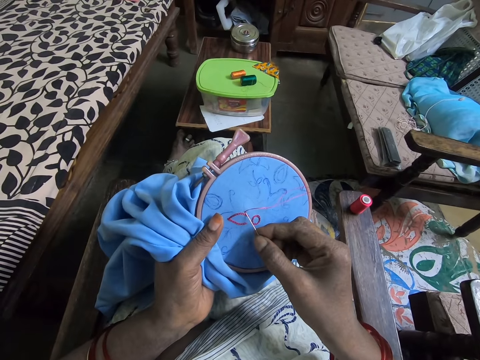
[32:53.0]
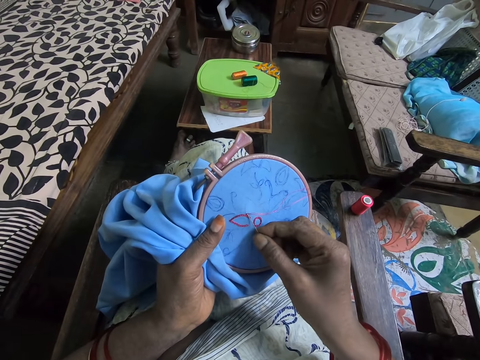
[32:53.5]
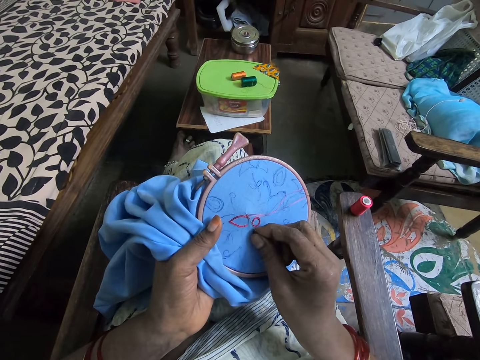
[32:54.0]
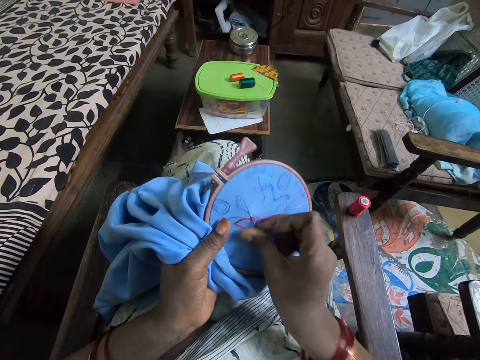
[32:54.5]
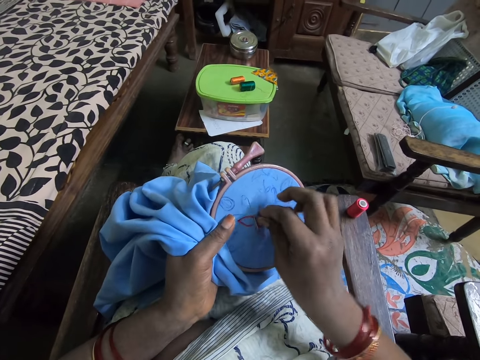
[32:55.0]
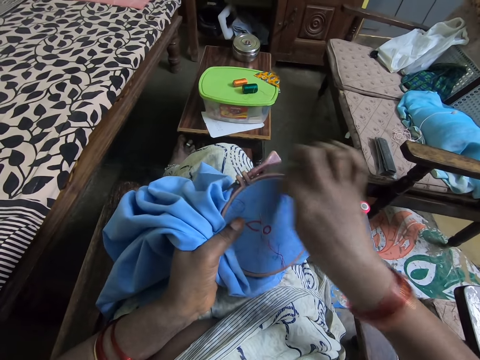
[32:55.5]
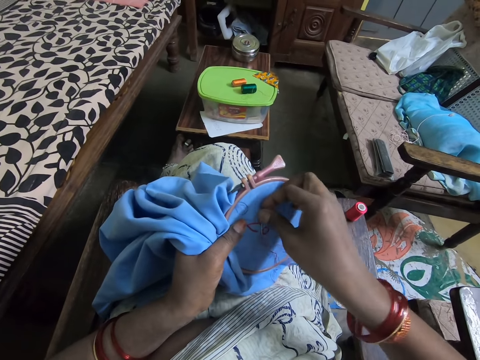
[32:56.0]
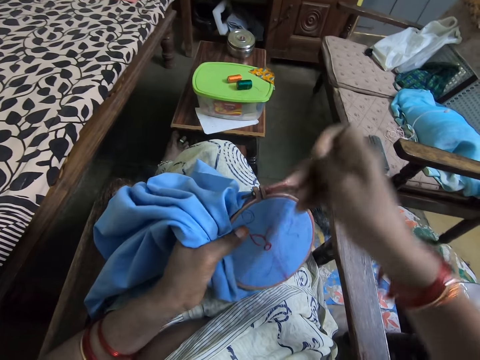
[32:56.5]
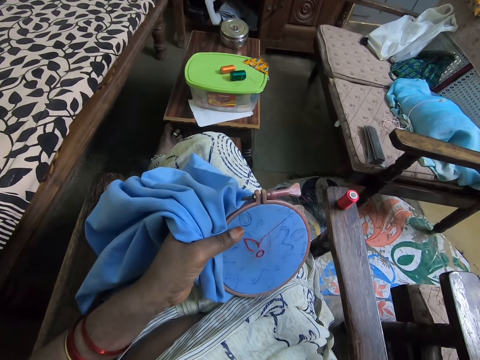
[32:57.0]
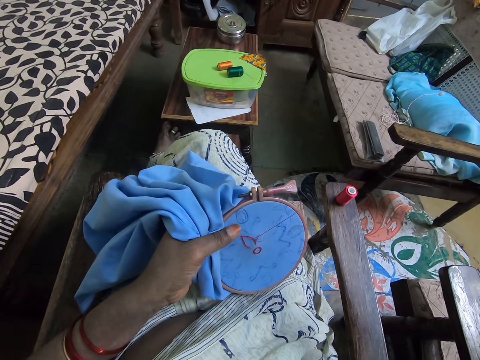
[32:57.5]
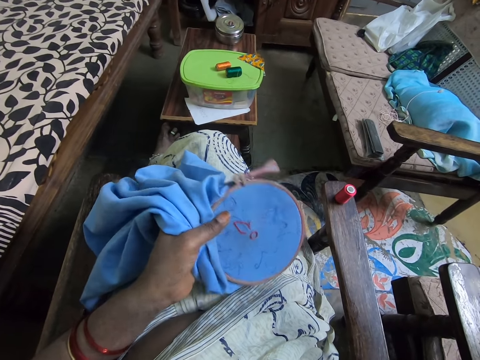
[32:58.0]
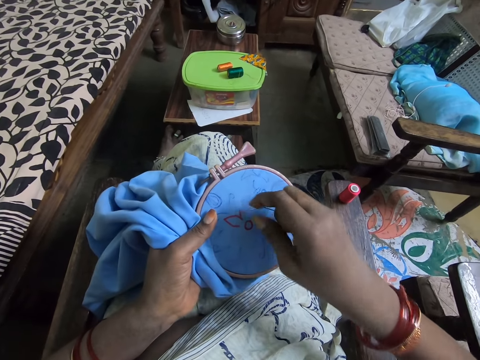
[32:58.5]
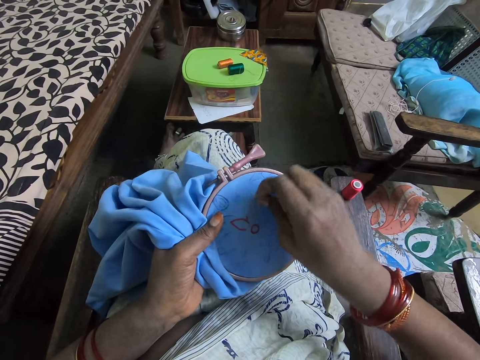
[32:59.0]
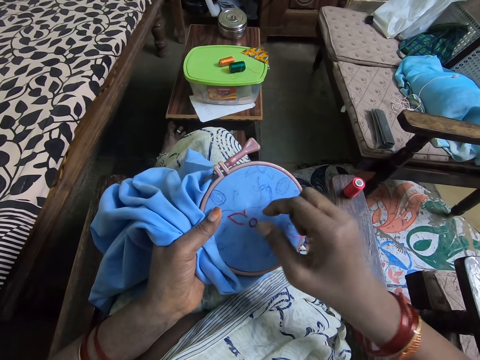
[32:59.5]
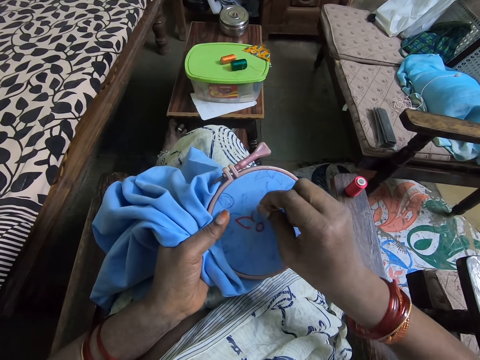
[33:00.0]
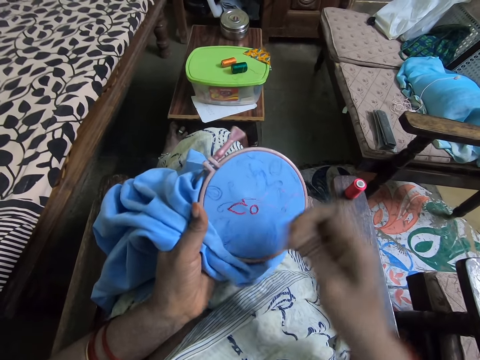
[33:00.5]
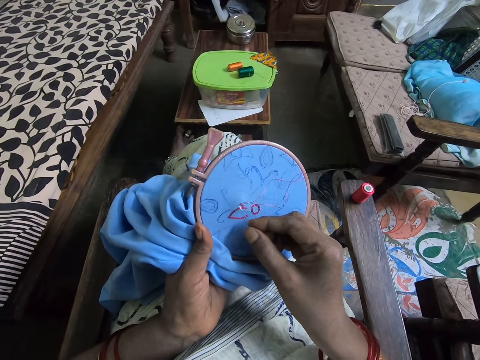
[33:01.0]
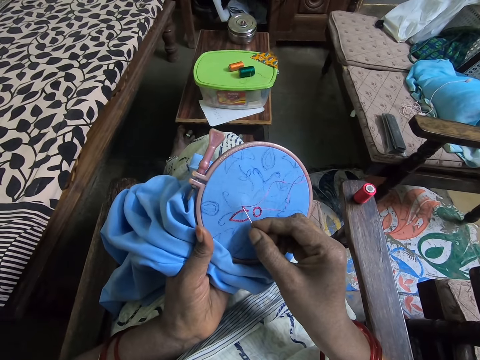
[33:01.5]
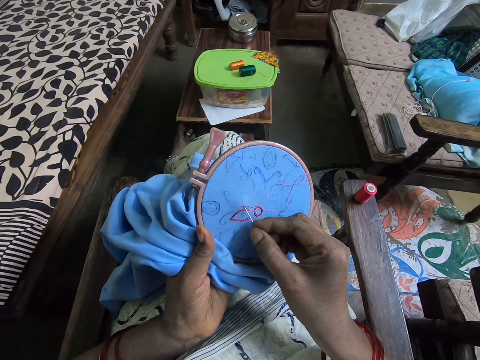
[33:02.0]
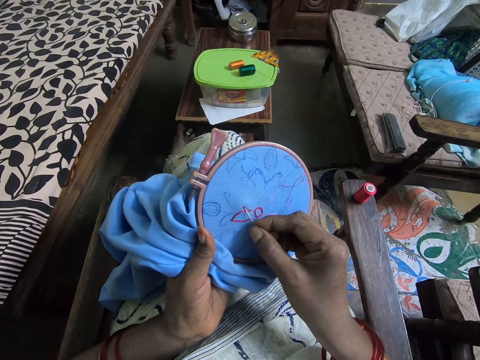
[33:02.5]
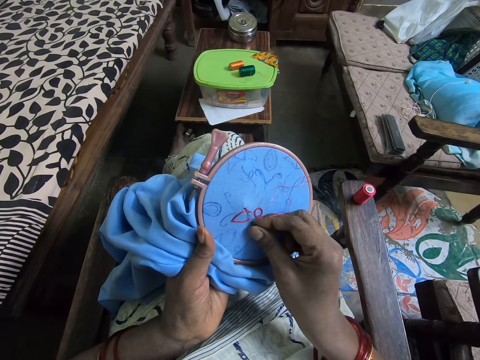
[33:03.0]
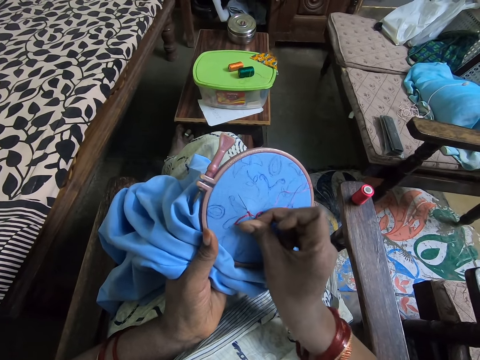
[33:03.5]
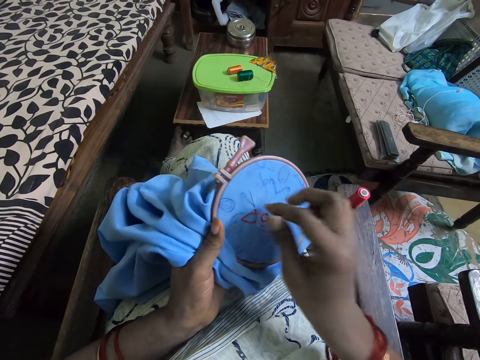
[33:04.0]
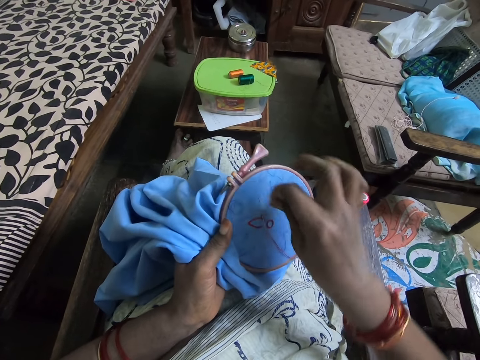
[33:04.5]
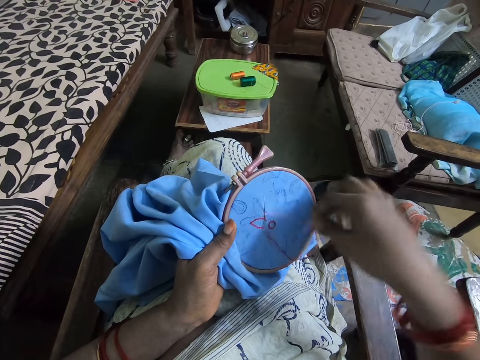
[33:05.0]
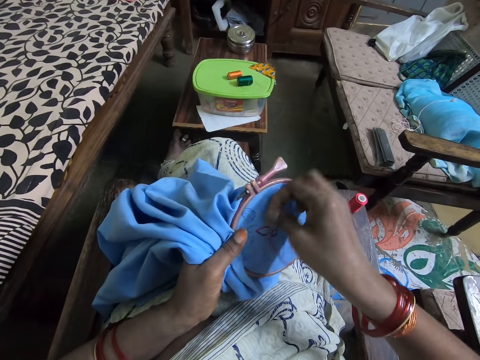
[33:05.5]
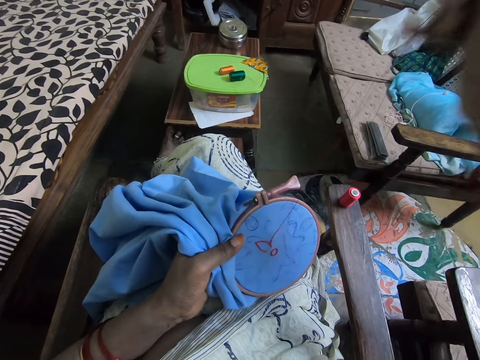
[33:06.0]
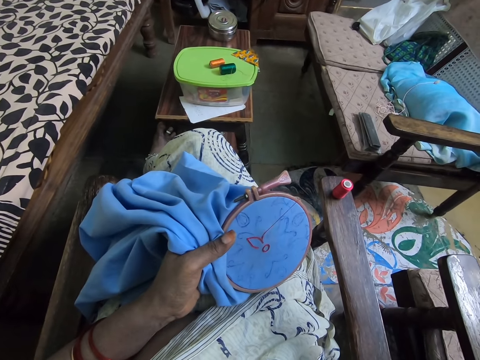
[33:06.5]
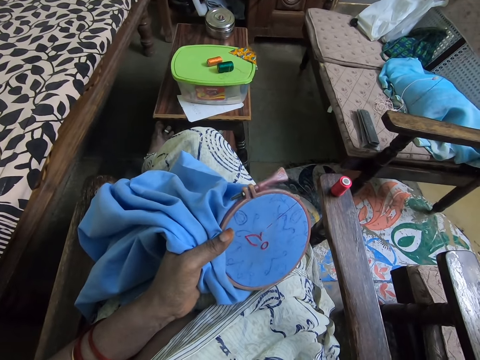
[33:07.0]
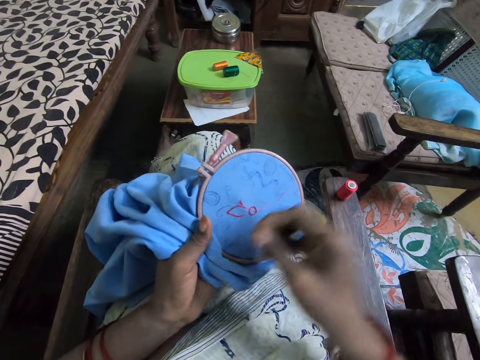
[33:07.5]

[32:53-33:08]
The camera wearer sews the material with the needle. They roll the thread around the needle. They pull the needle and pull the thread. They sew the material with the needle again. They roll the thread around the needle again. They pull the needle and pull the thread again.

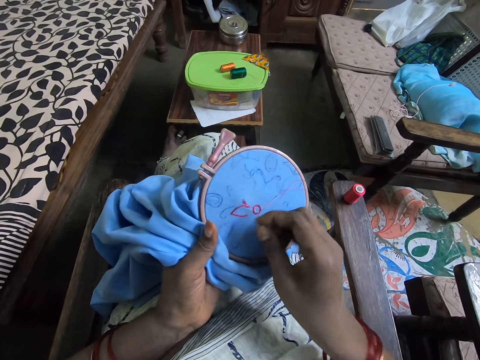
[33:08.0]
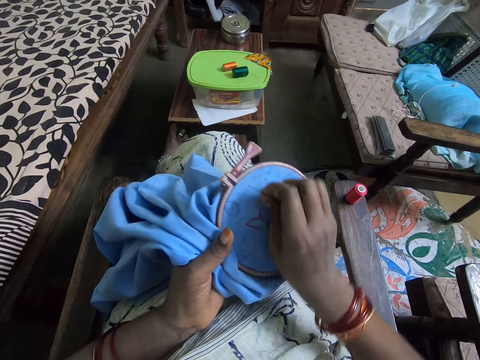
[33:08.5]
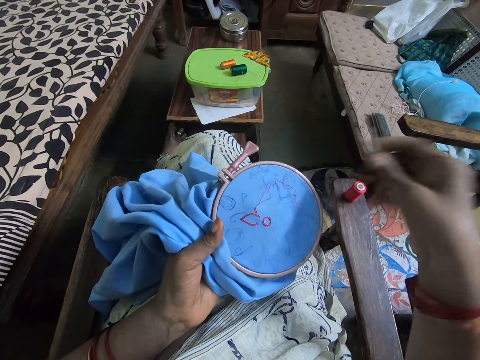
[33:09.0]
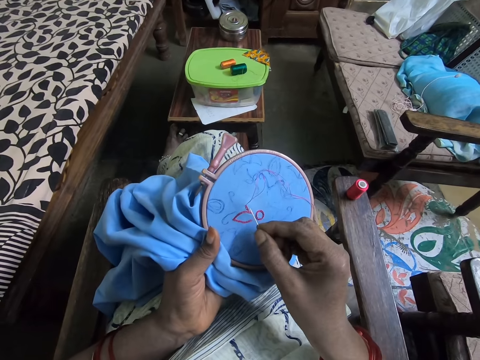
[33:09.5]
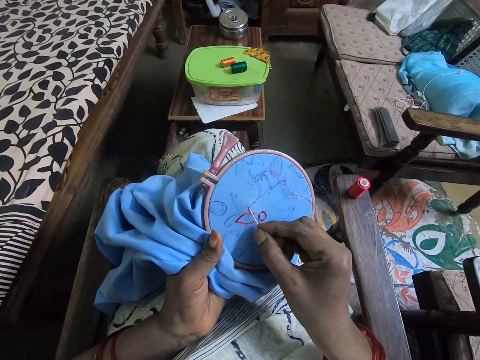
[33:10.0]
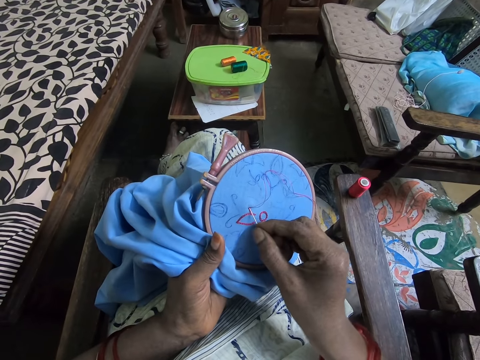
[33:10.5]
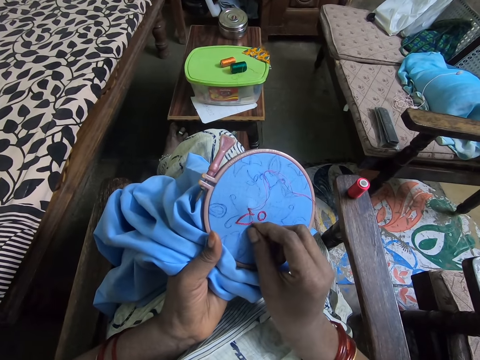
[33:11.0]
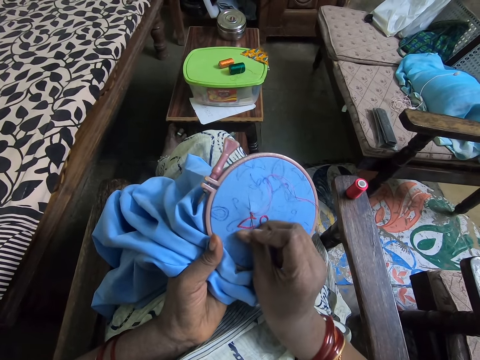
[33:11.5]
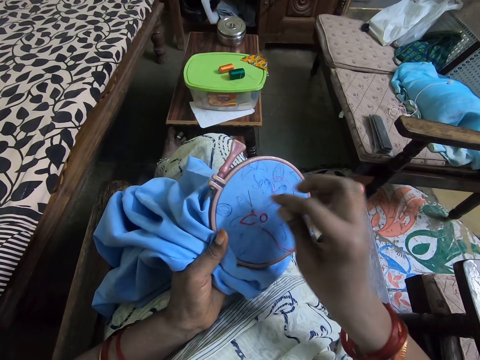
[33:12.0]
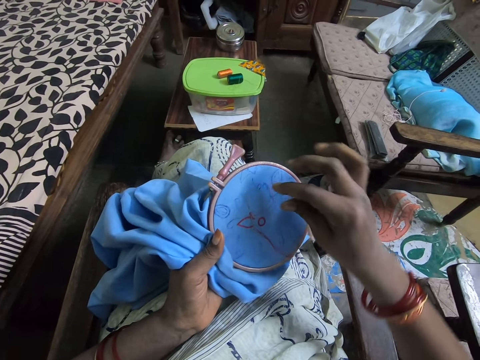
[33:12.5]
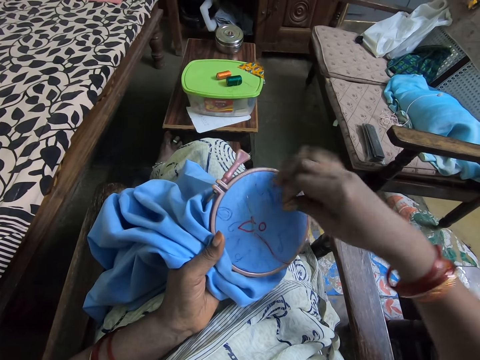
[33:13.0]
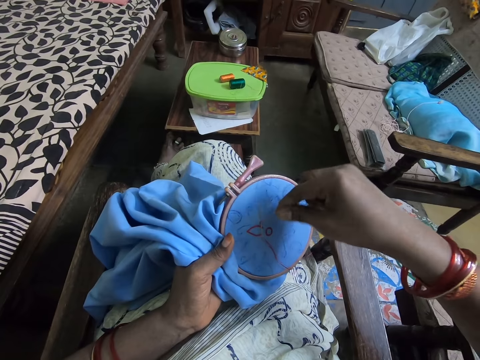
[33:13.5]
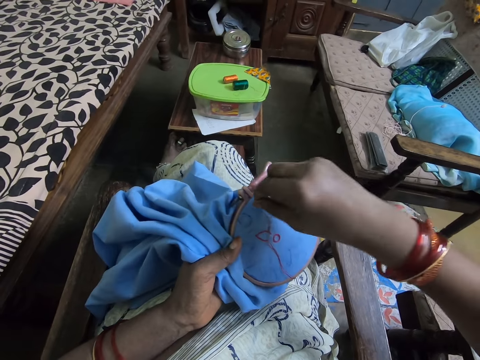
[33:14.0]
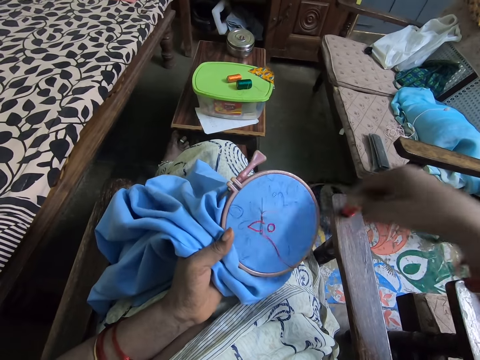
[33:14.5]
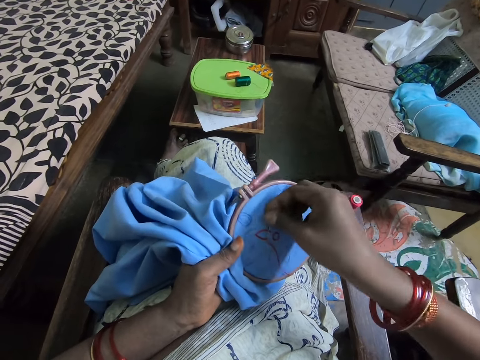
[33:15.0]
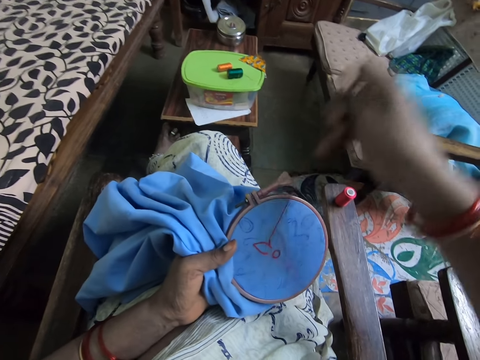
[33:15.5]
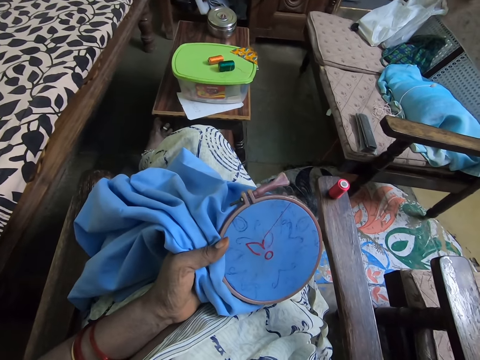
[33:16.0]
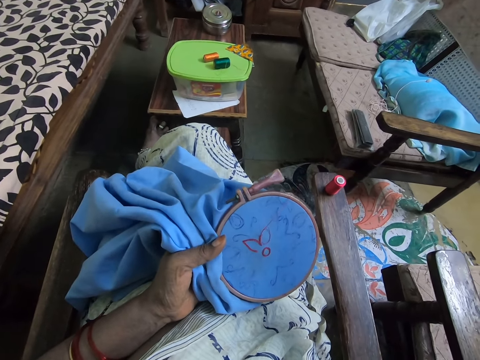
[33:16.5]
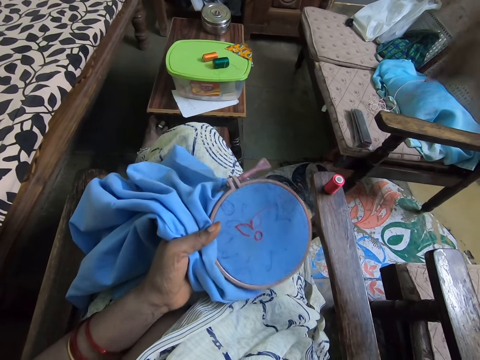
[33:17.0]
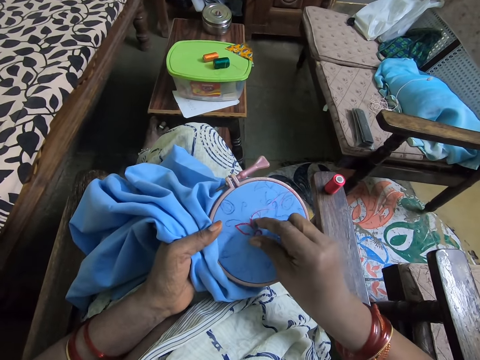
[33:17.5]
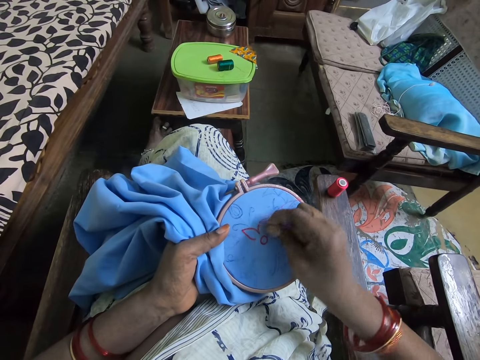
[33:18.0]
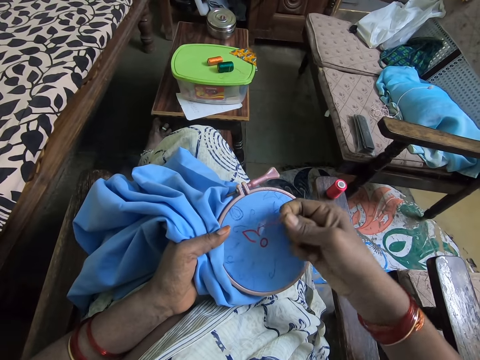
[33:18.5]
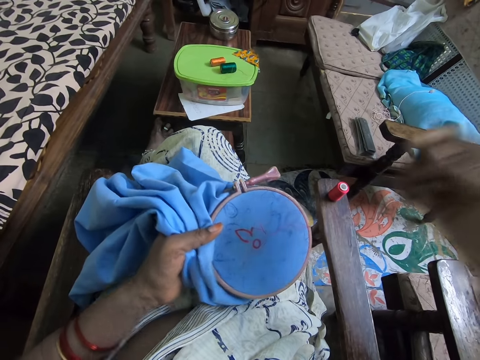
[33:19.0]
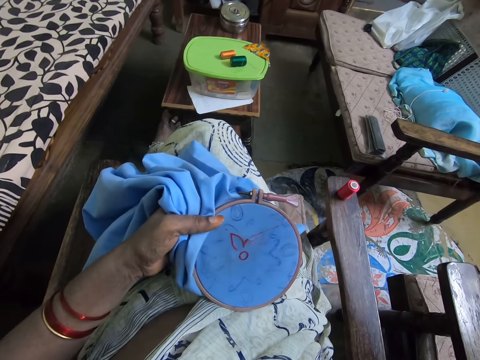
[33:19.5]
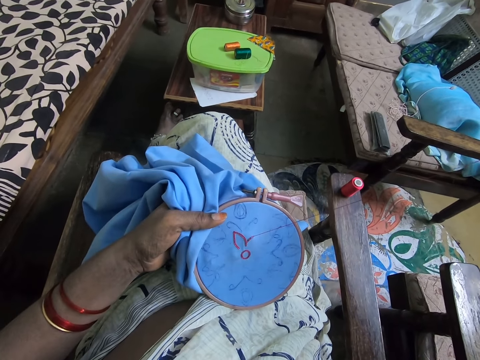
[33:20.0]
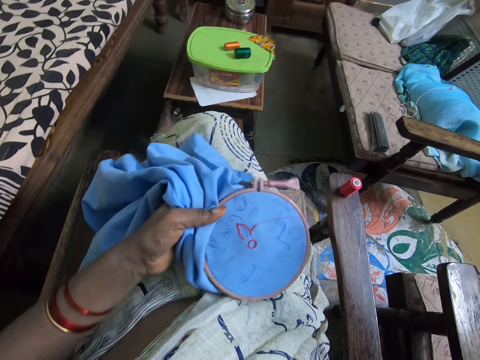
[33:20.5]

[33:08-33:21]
The camera wearer straightens the thread. They sew the material with the needle. They hold the thread. They roll the thread around the needle. They pull the needle. They pull the thread. They straighten the thread.
